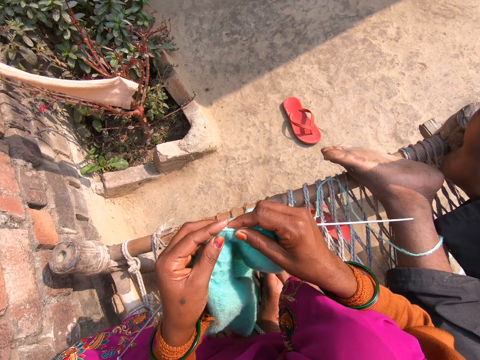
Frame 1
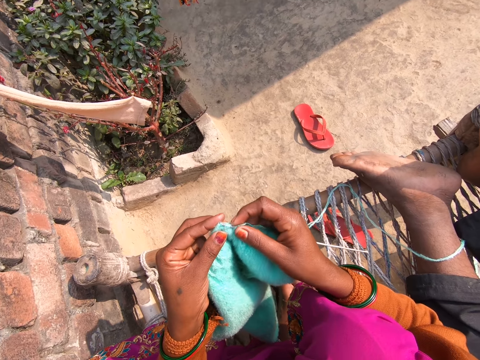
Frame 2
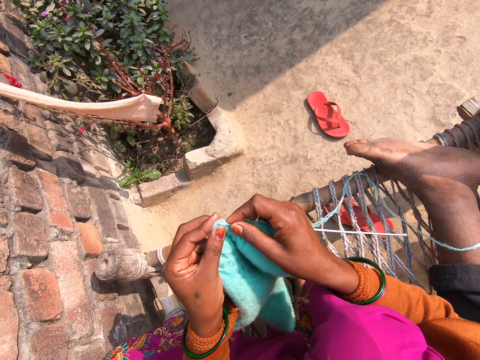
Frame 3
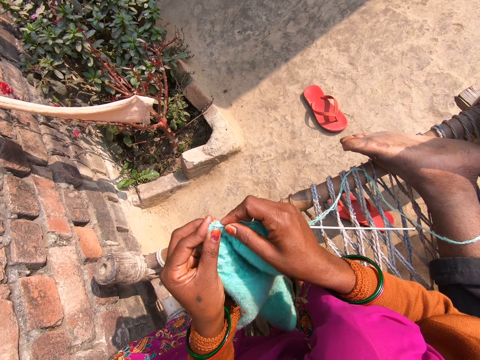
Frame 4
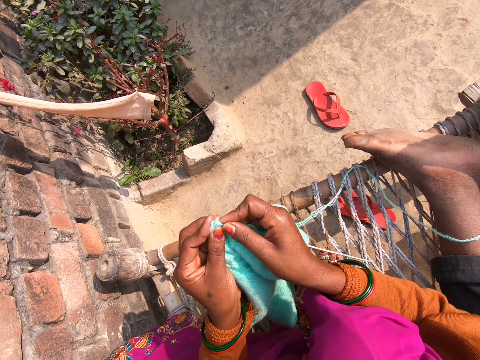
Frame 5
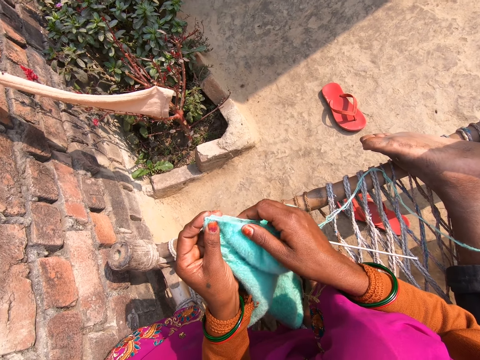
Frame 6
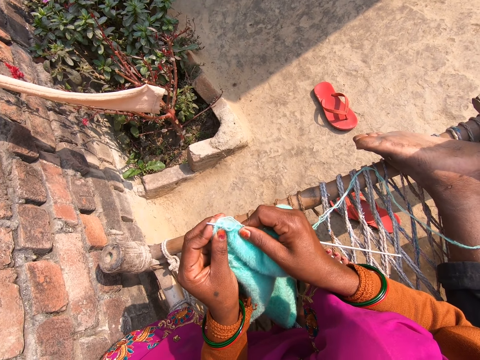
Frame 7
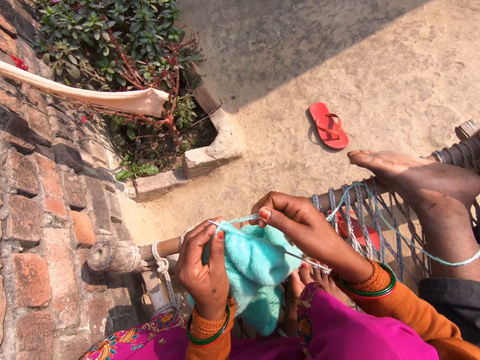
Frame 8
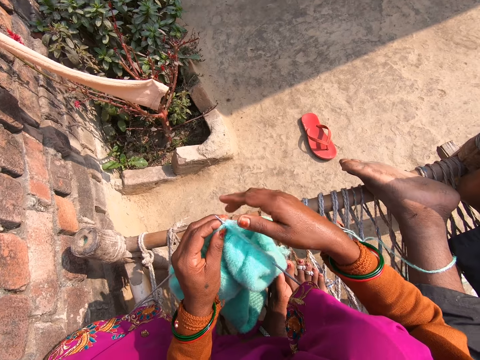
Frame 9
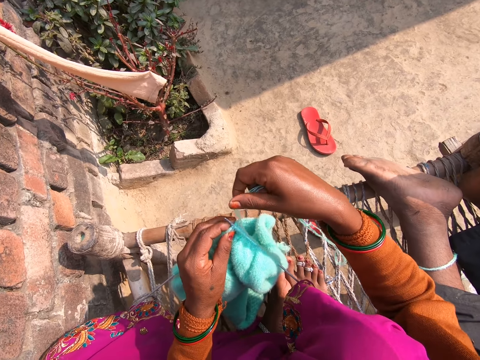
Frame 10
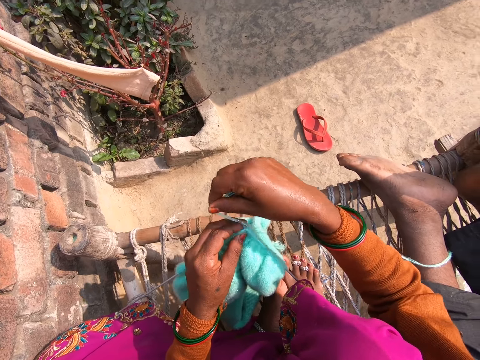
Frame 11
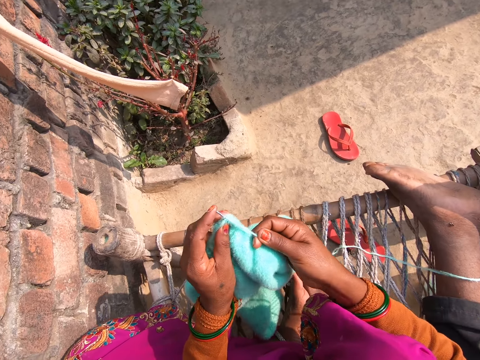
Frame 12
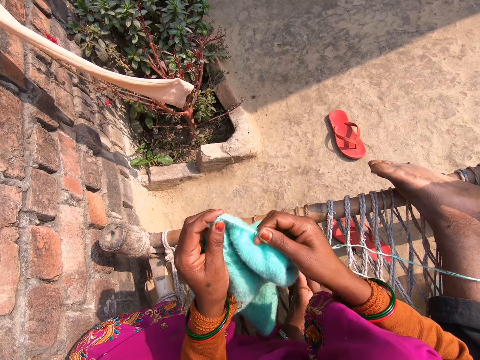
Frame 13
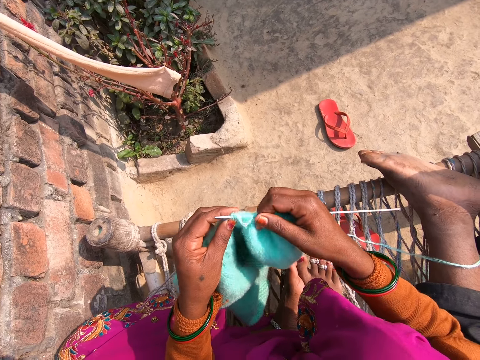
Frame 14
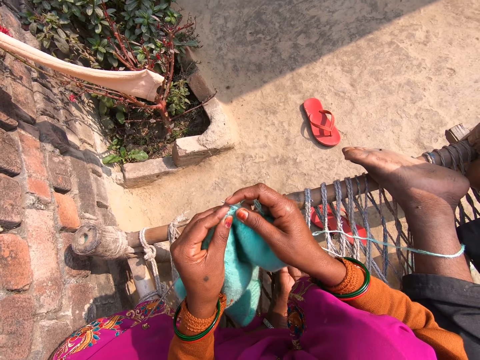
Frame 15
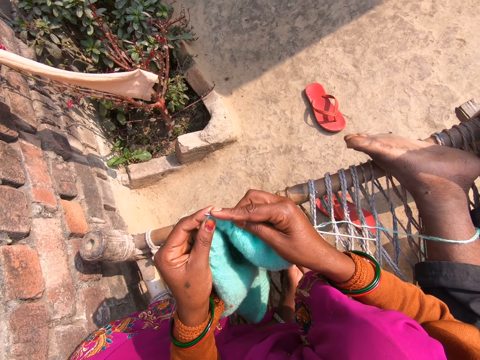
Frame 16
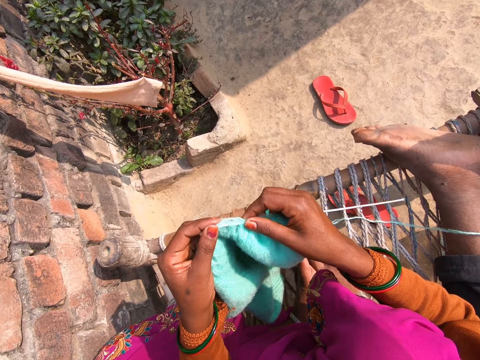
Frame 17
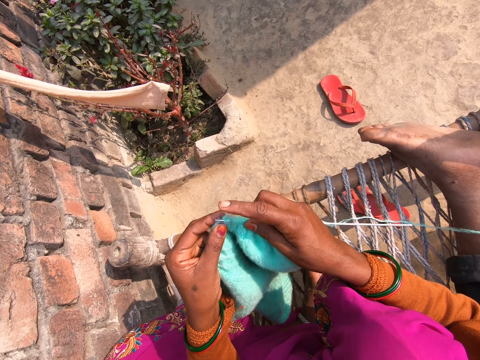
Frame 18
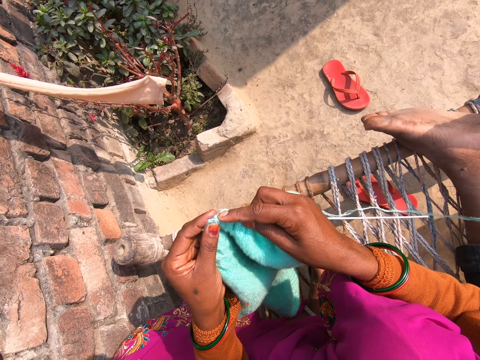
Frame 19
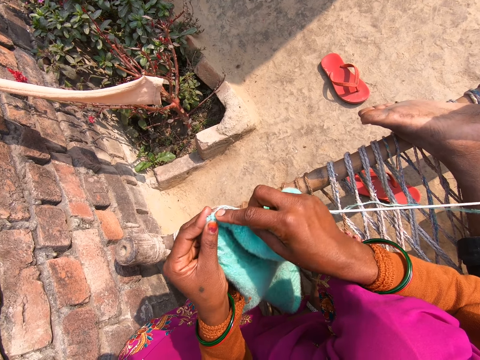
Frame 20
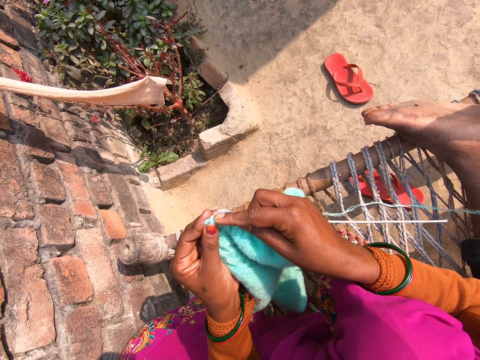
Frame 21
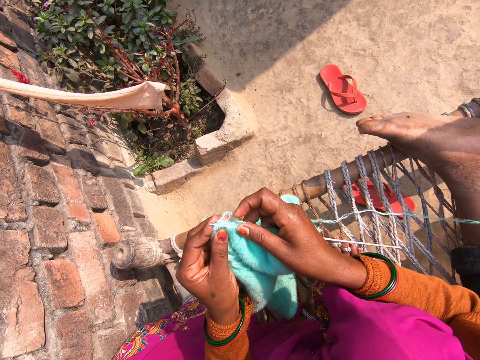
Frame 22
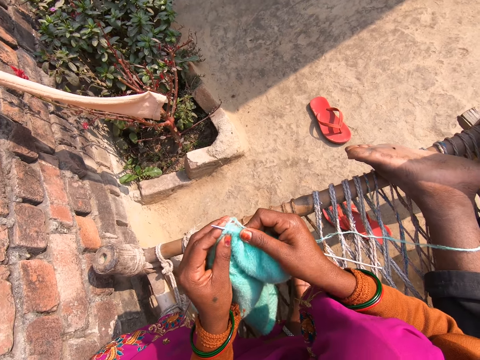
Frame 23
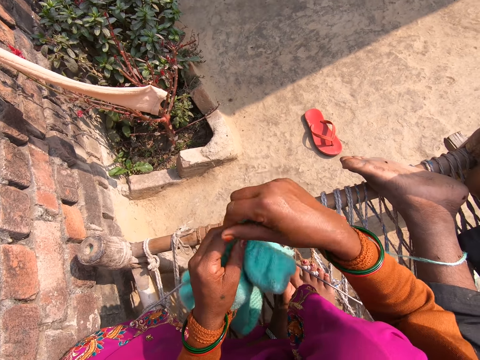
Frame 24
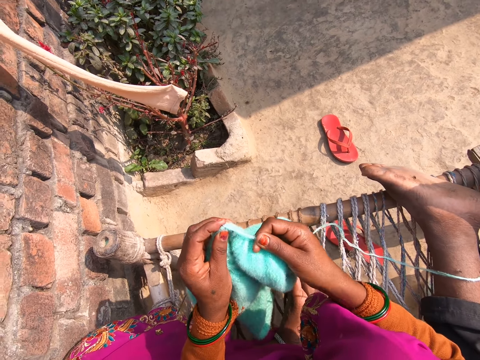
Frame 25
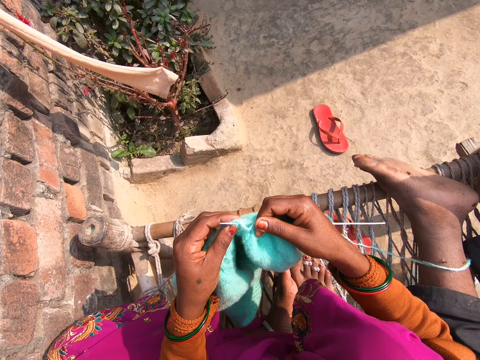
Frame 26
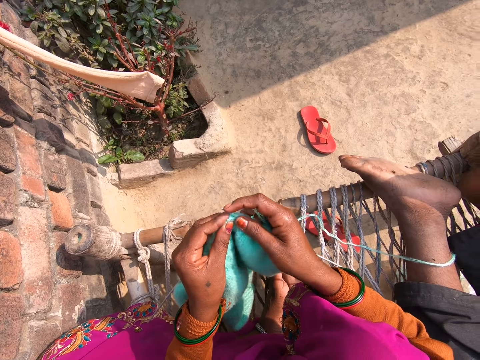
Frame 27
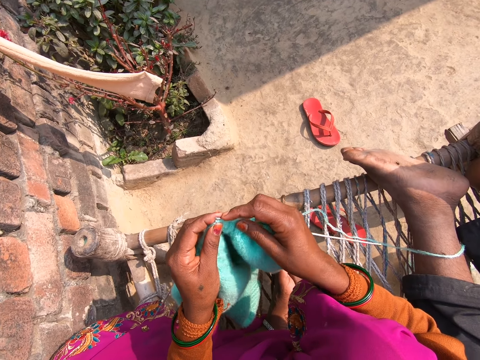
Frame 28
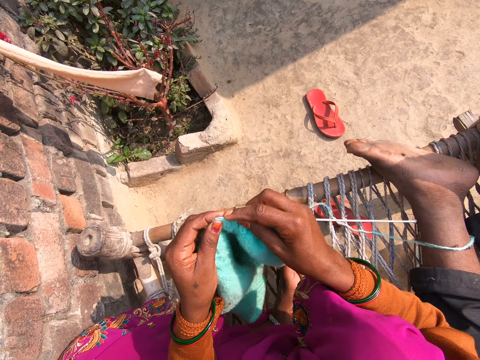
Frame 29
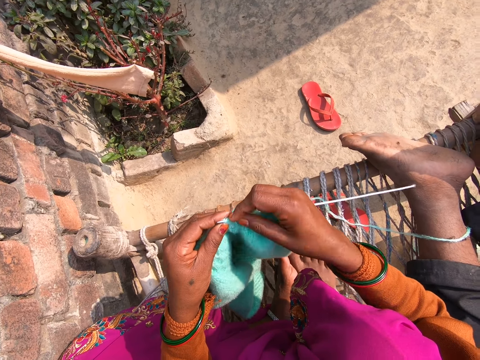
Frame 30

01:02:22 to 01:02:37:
The camera wearer pushes the crochet needle. They roll the yarn around the crochet needle. They knit the sweater. They roll the yarn around the crochet needle. They knit the sweater.

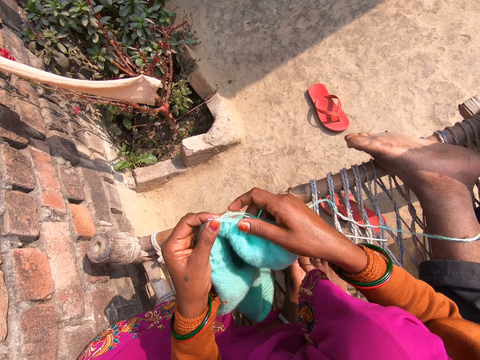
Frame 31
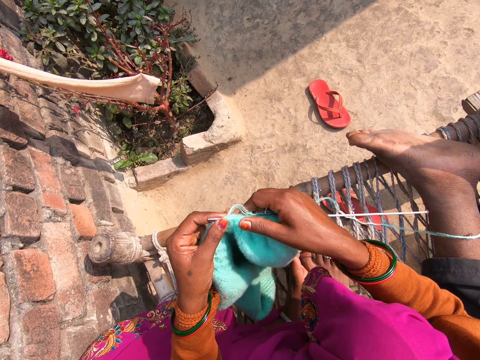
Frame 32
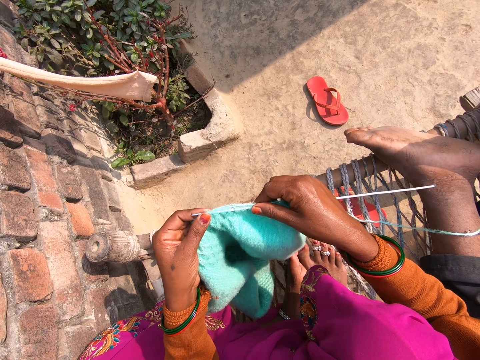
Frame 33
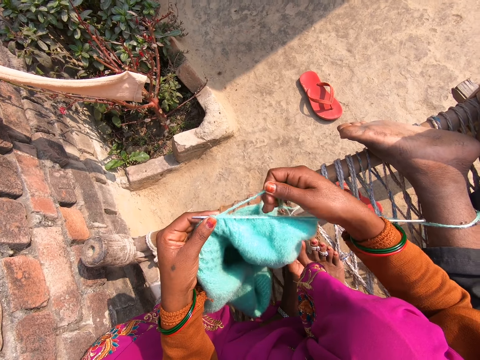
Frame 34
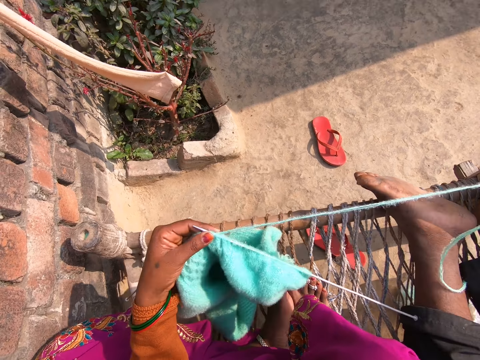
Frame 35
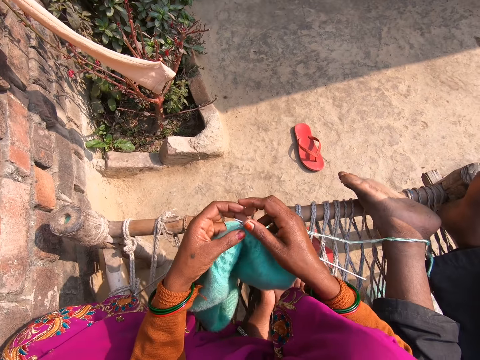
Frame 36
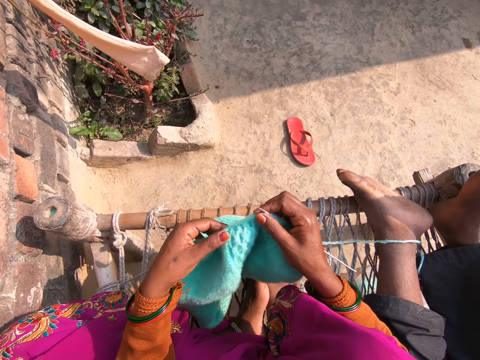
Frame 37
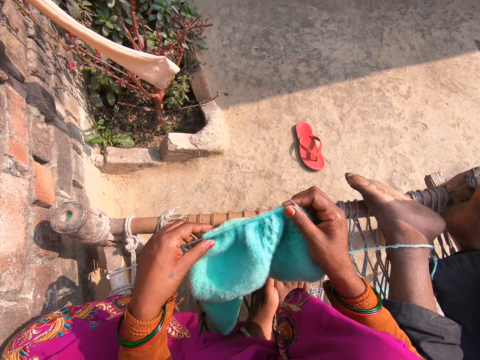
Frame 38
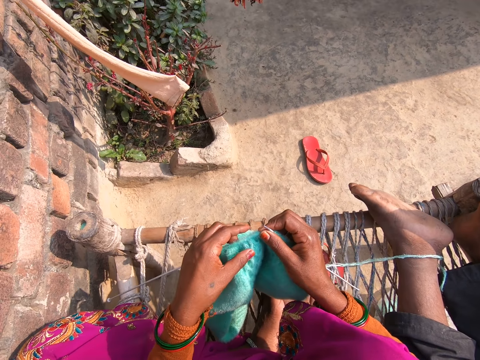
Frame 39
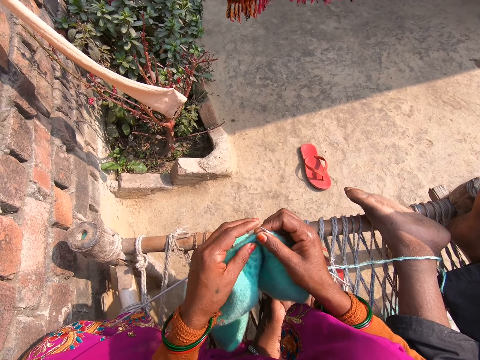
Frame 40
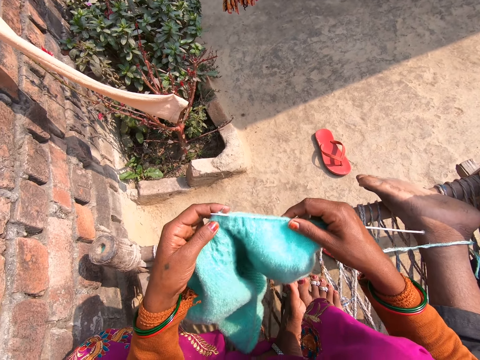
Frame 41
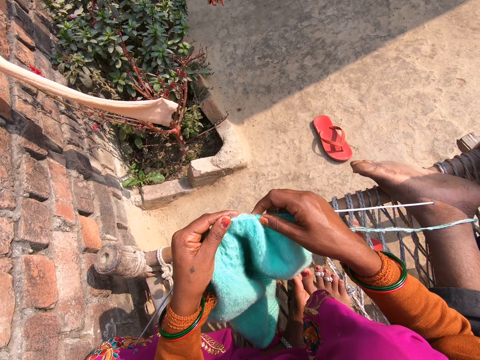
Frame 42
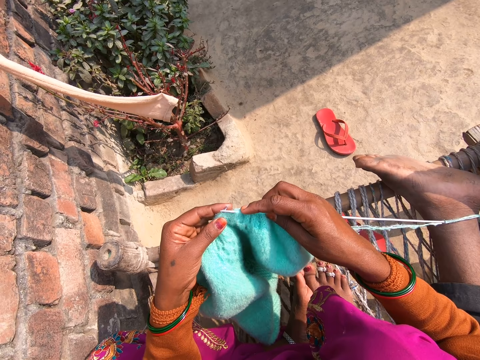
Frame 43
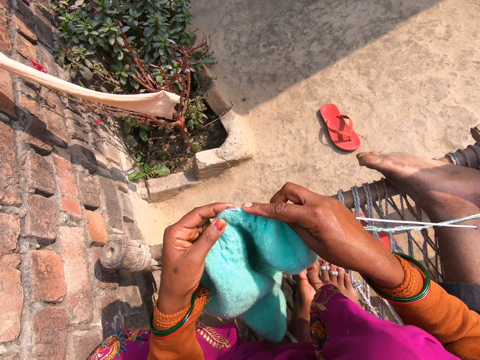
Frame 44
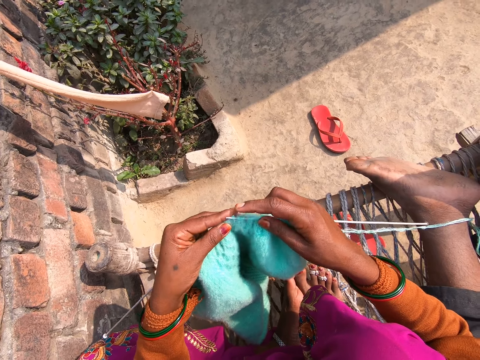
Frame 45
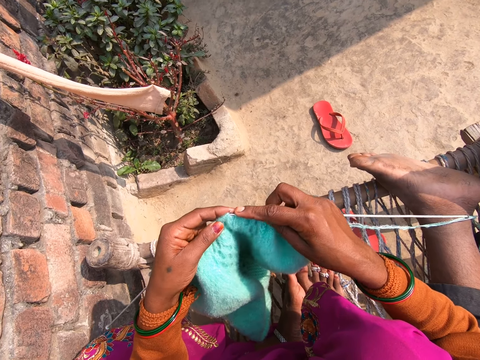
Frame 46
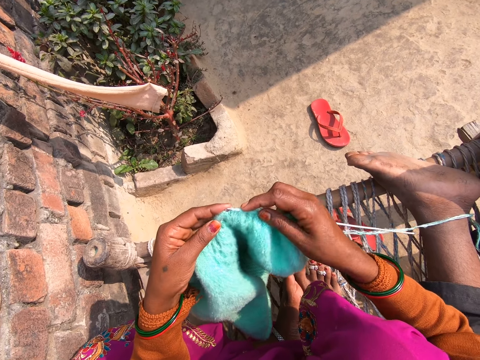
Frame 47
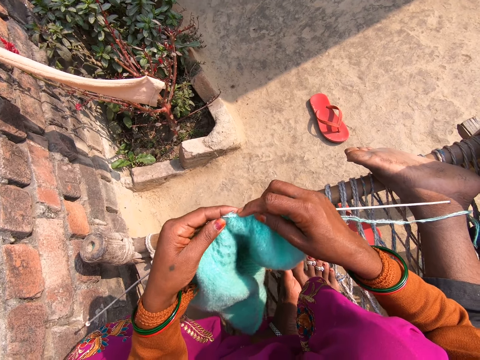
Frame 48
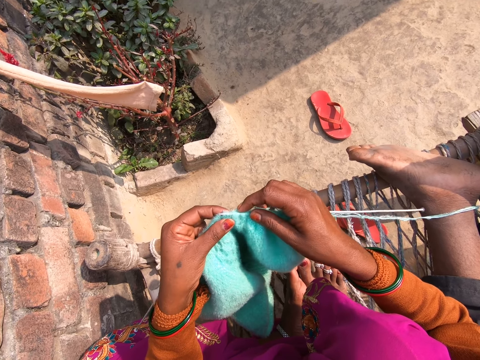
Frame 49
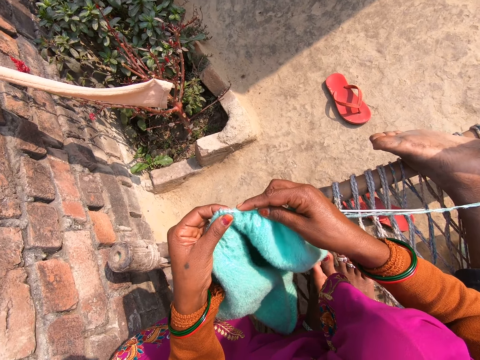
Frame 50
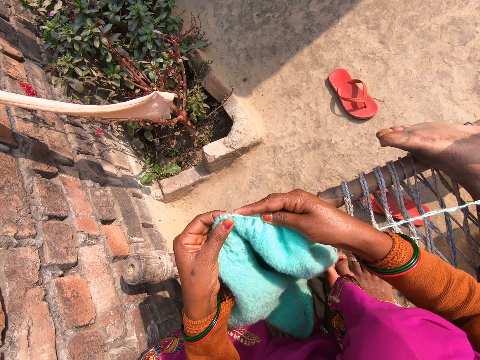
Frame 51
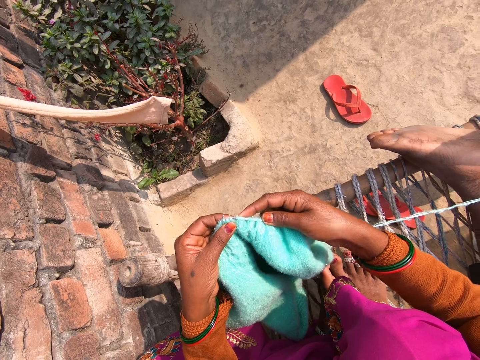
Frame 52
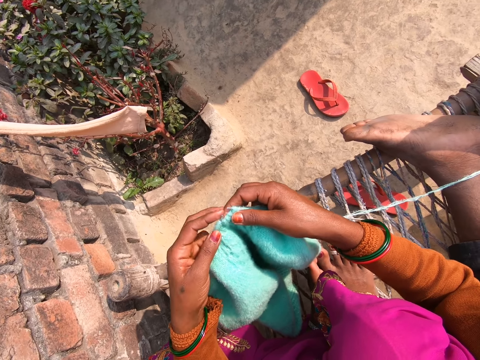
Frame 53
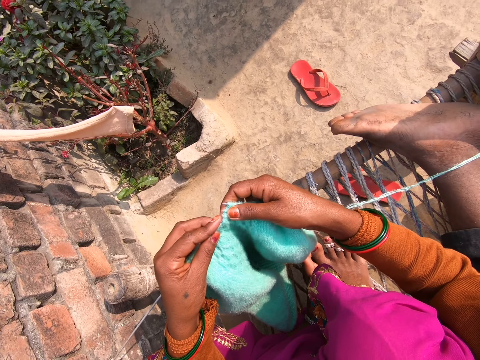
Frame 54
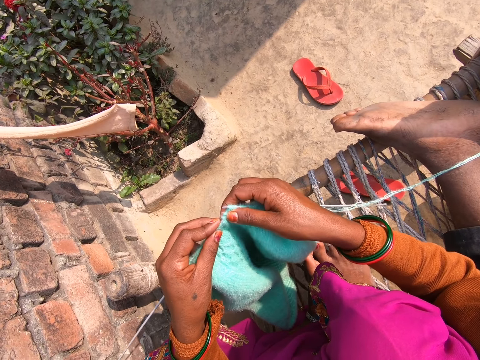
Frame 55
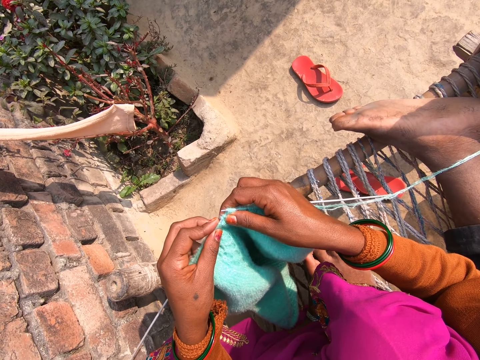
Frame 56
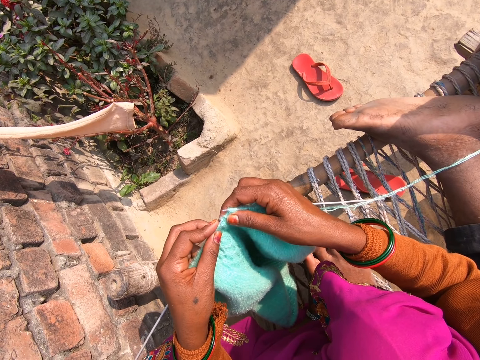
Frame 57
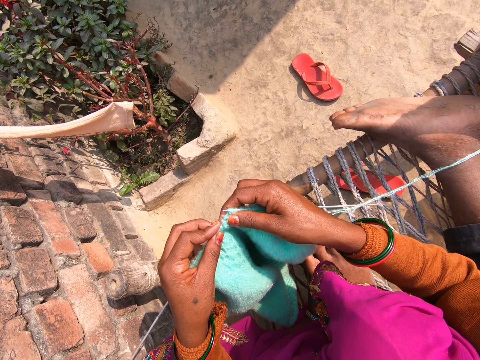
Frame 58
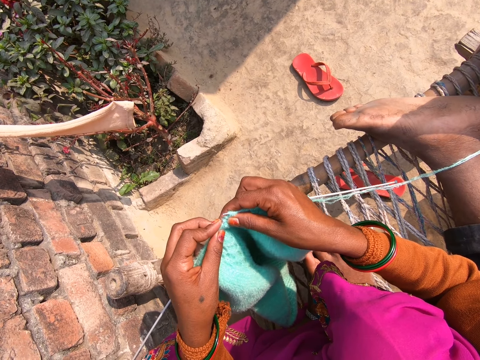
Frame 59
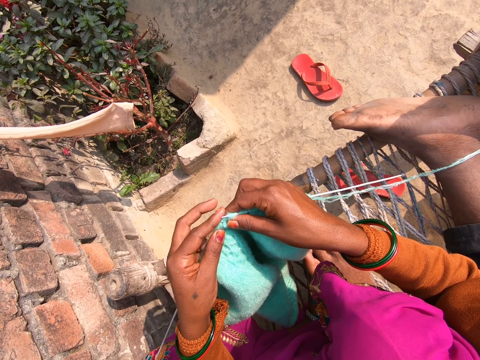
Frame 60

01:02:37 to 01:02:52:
The camera wearer pulls the yarn. They push the sweater. They knit the sweater. They knit the sweater again.
